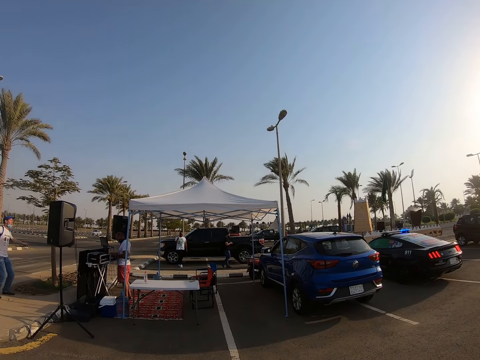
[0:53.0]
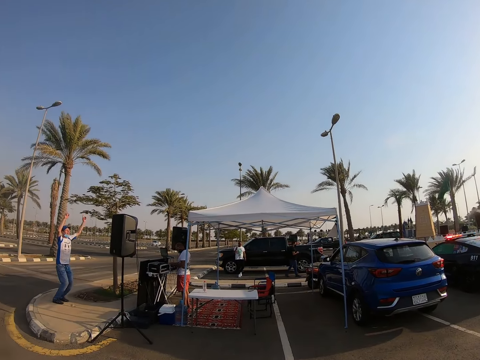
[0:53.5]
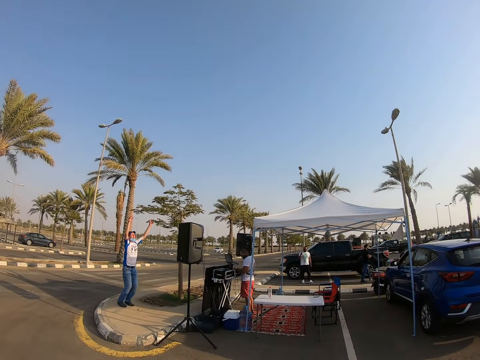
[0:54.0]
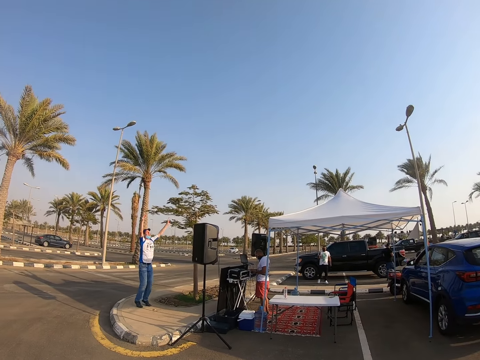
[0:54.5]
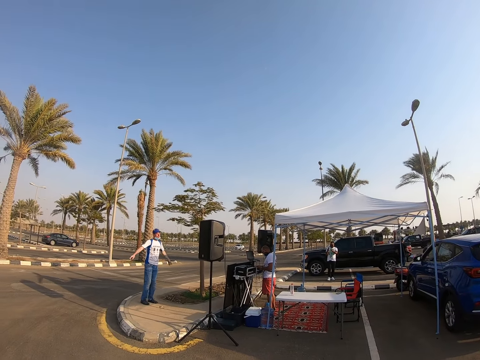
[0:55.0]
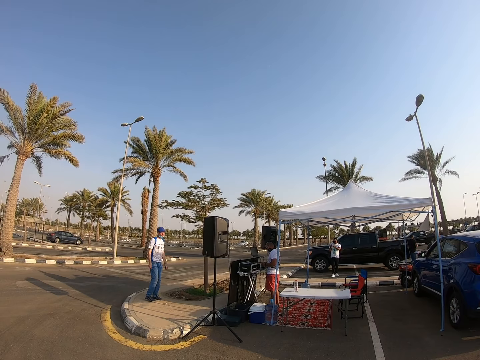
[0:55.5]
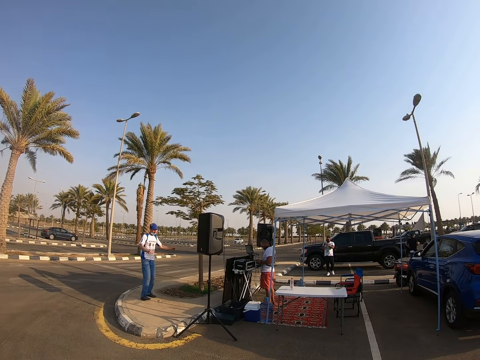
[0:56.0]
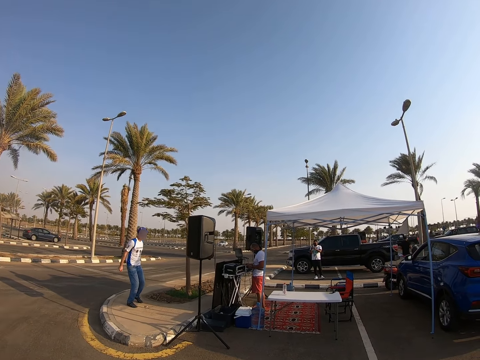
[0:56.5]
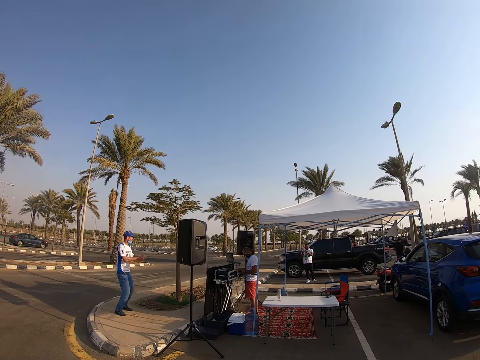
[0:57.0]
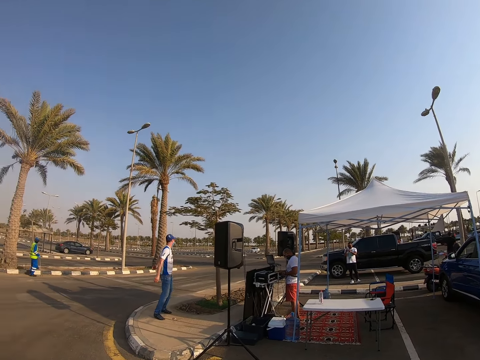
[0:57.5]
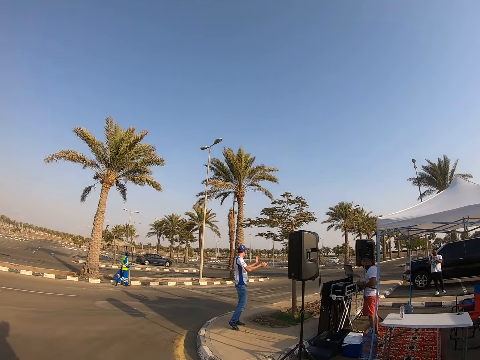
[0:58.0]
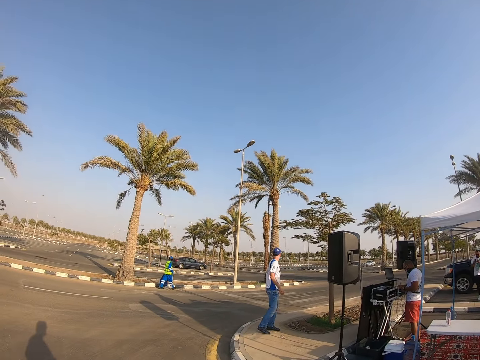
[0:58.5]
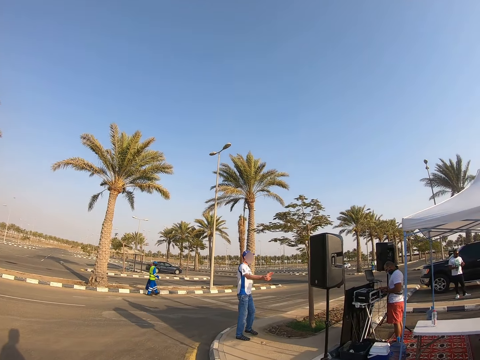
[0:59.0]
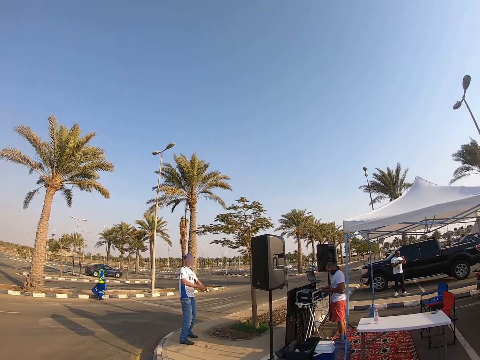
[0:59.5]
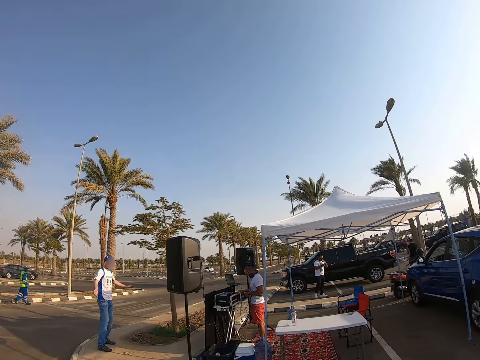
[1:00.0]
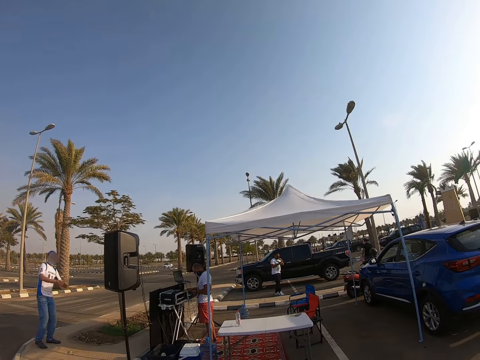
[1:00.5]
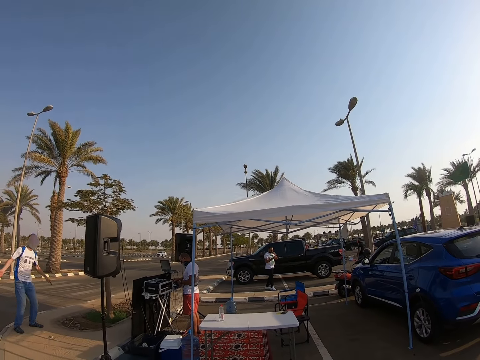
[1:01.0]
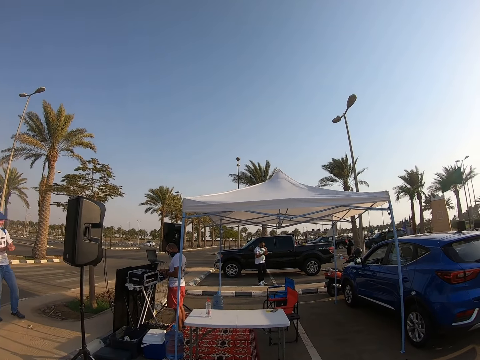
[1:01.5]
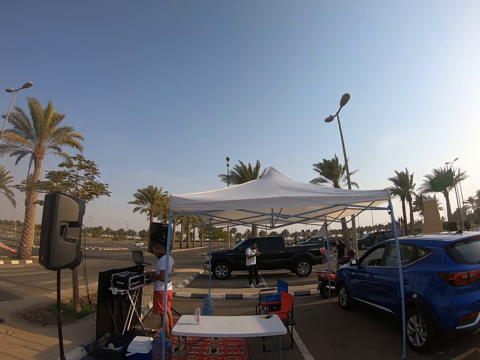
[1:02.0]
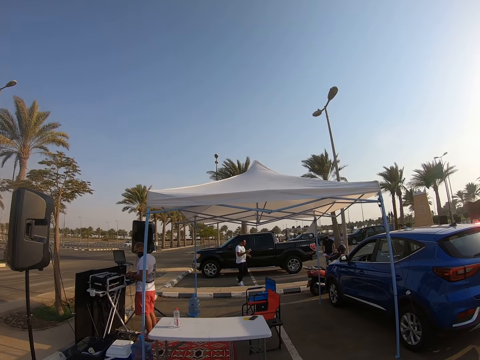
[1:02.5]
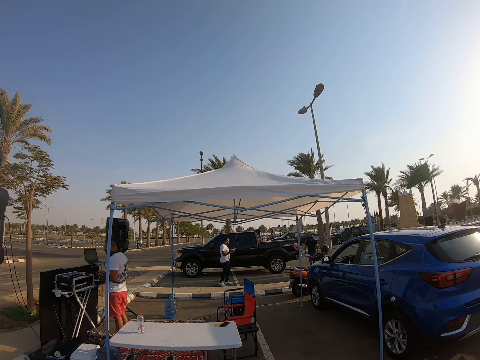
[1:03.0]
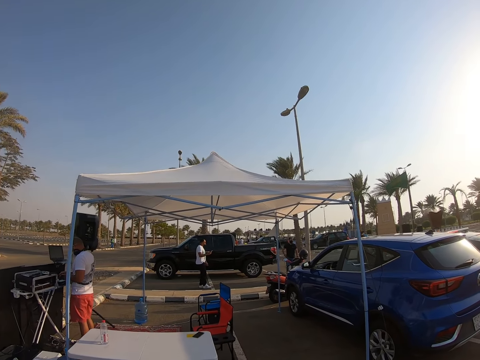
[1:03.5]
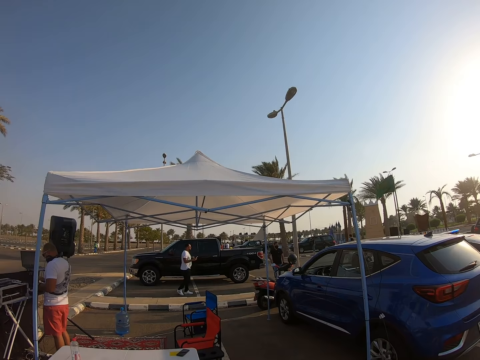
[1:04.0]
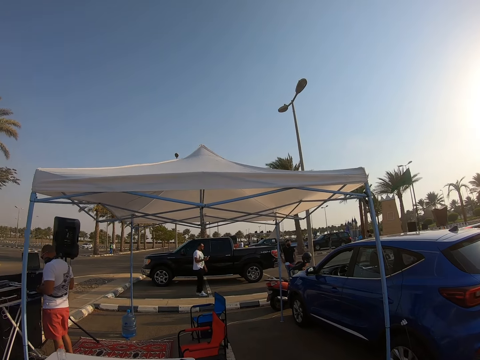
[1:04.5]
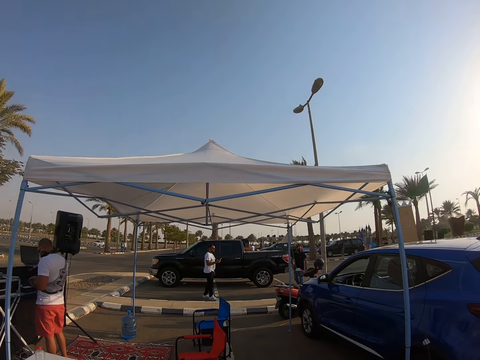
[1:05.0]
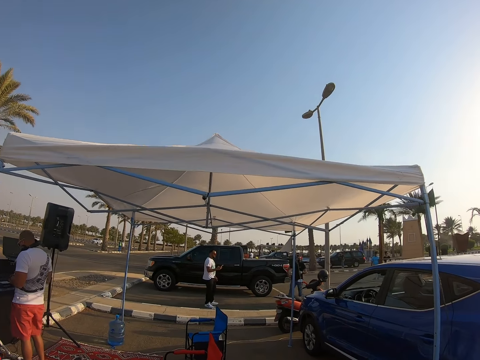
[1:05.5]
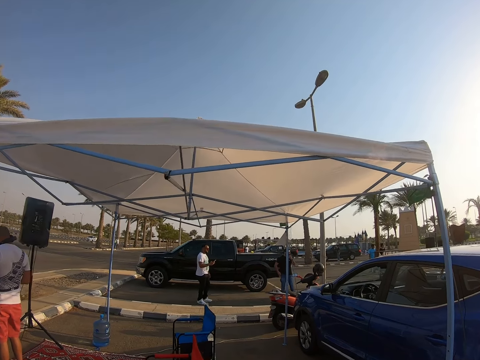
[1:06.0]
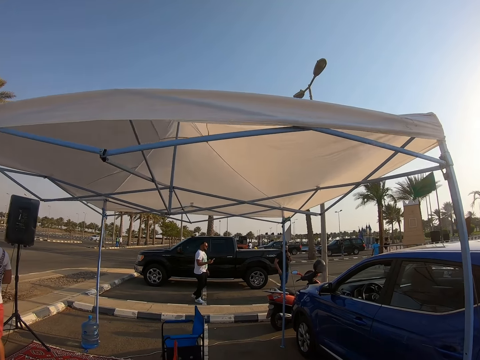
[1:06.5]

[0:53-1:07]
The camera wearer stares at a man. The man dances on the pavement. The camera wearer walks around the parking lot. They look around the parking lot. They walk around the parking lot.

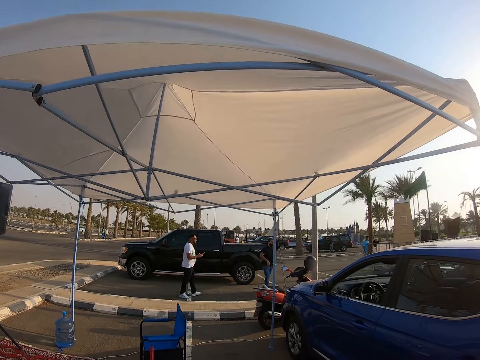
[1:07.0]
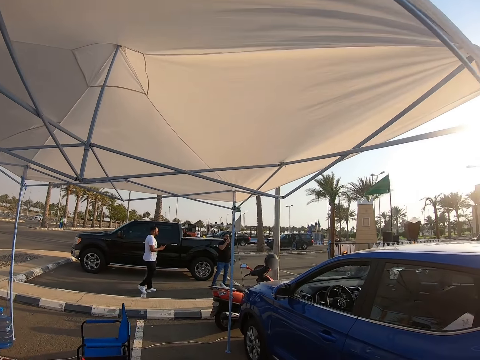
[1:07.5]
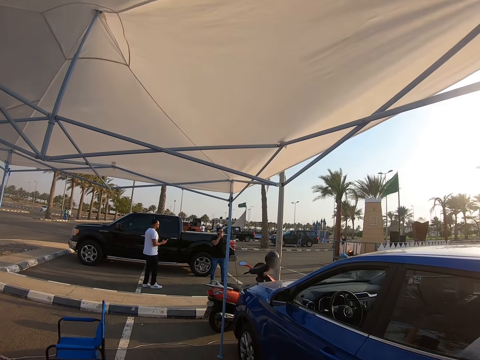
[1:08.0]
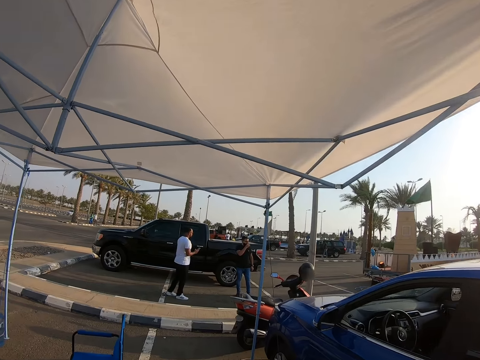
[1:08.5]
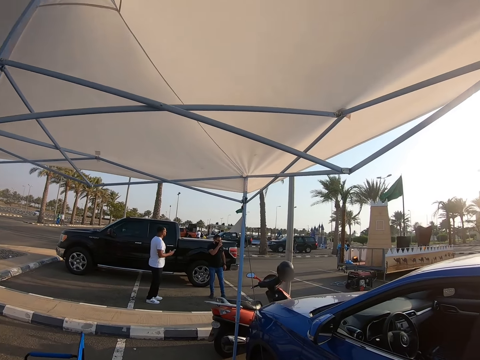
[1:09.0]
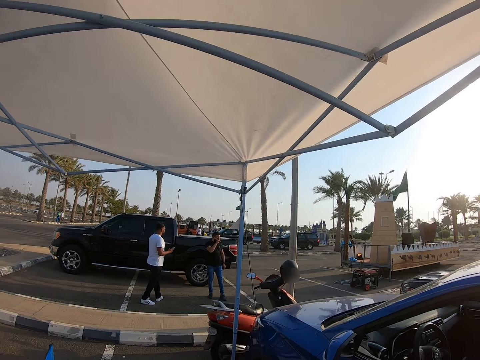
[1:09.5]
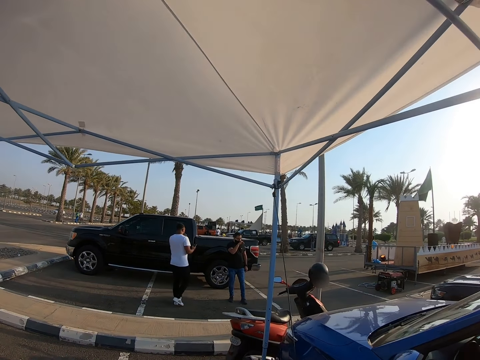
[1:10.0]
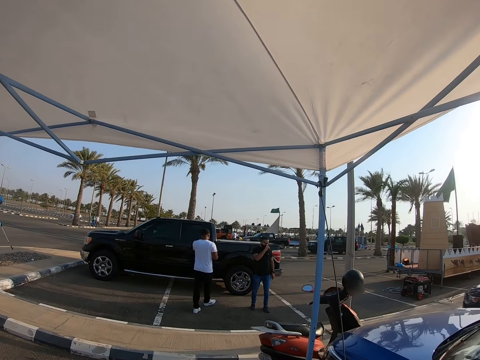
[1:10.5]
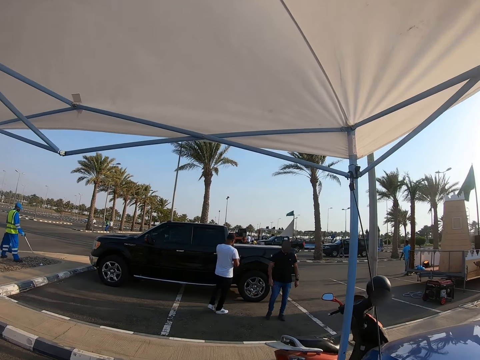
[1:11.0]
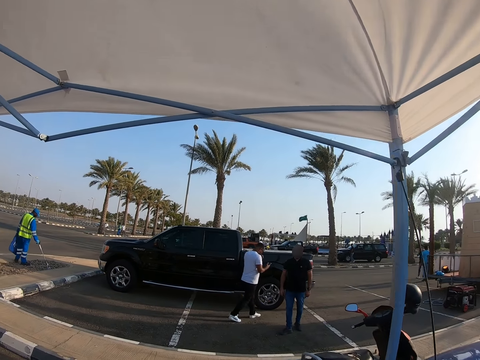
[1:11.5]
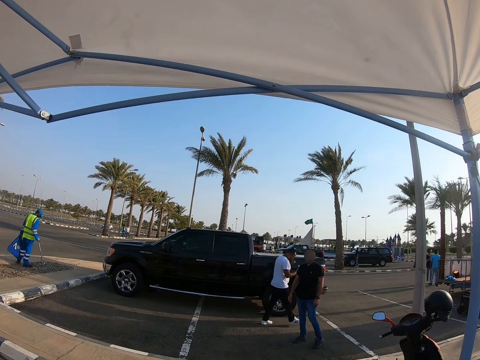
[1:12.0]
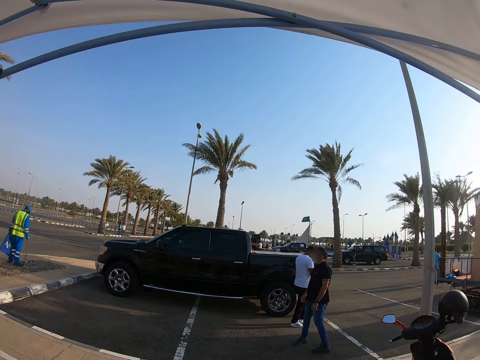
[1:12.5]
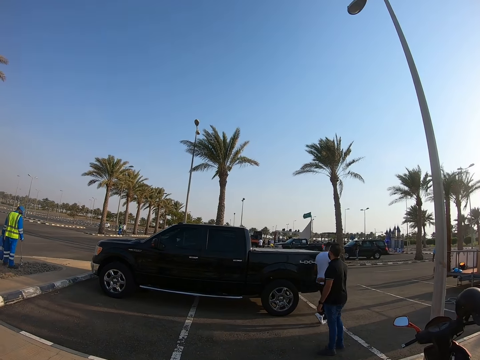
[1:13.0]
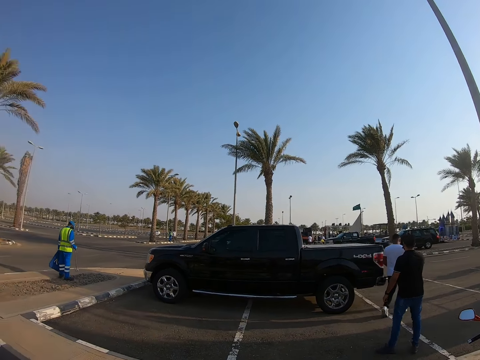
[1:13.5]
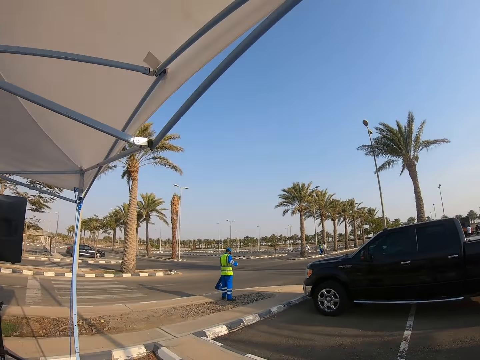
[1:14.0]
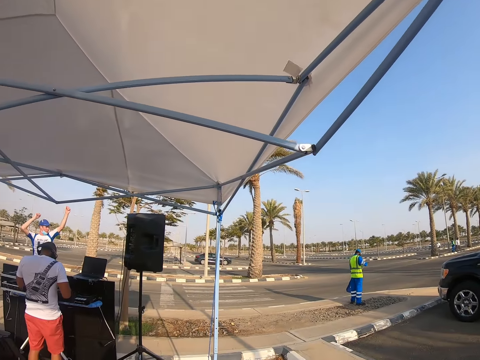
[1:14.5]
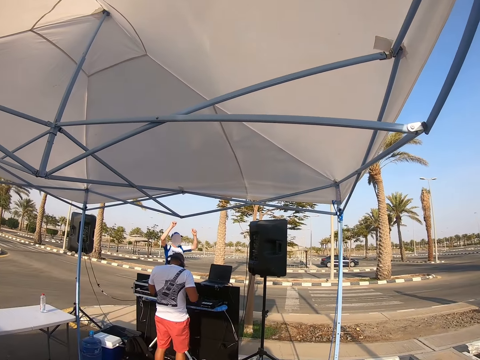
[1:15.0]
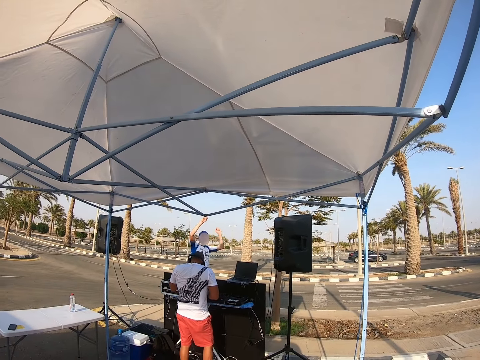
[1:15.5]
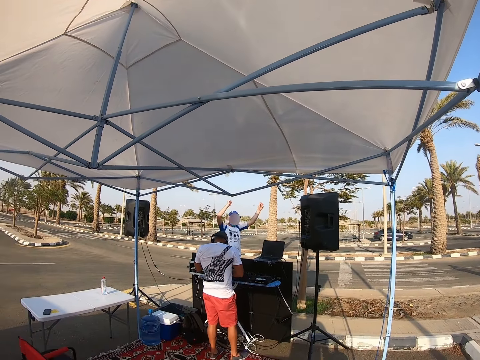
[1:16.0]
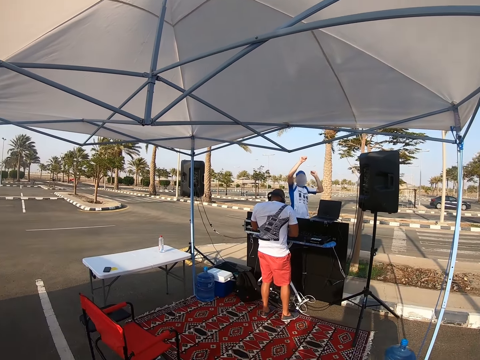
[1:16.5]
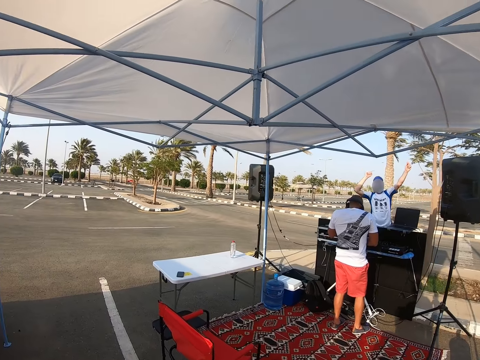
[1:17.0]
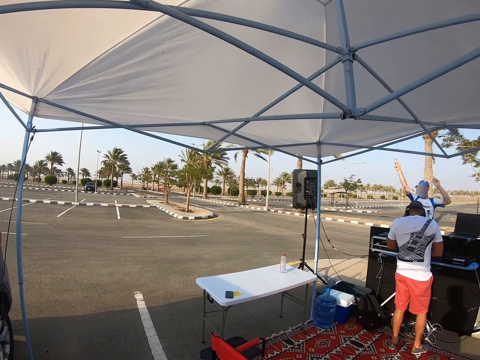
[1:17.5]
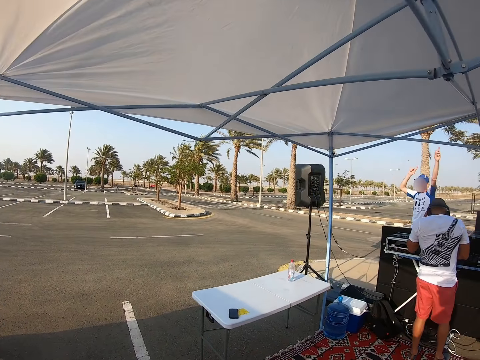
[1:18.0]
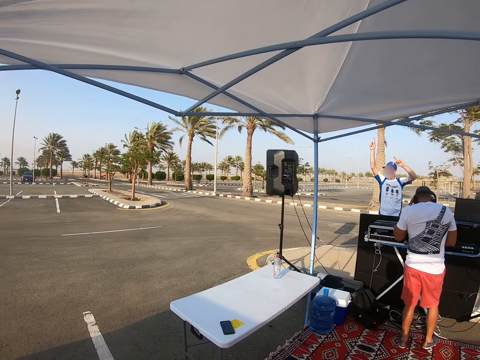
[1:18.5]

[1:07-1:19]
The camera wearer stares at a man. The man walks next to a truck. The camera wearer looks around the parking lot. They stare at another man. They walk around the parking lot.
